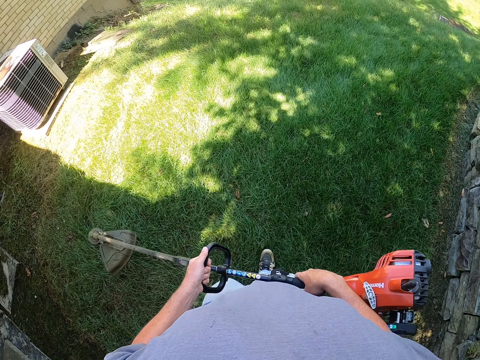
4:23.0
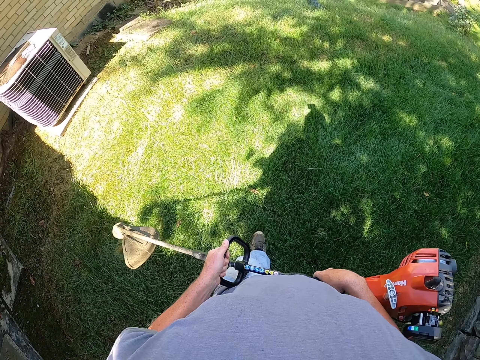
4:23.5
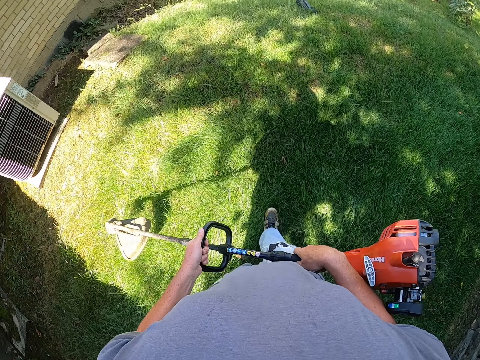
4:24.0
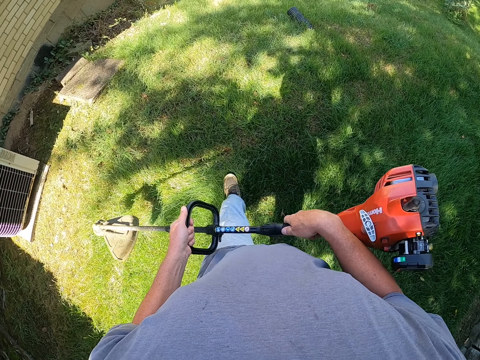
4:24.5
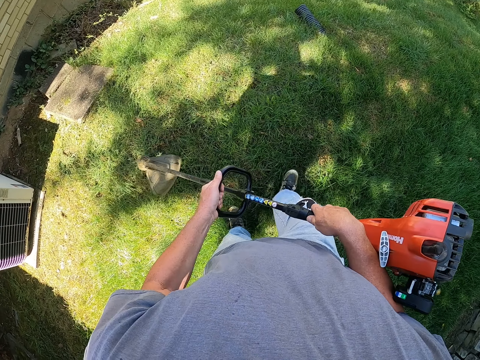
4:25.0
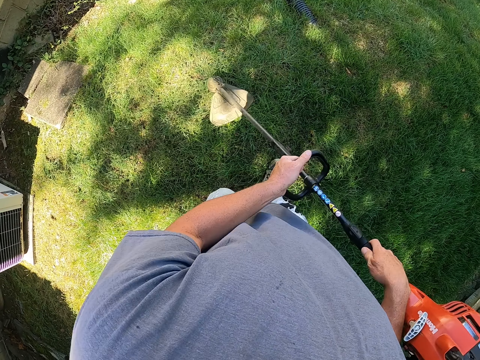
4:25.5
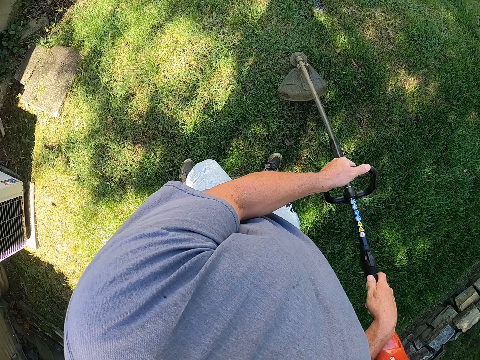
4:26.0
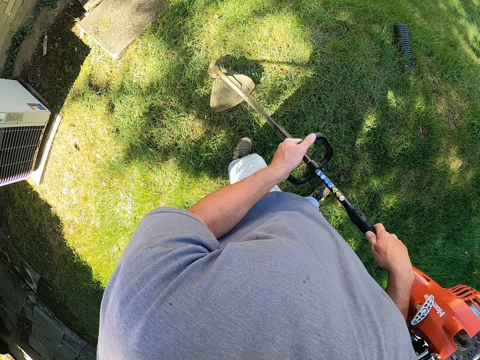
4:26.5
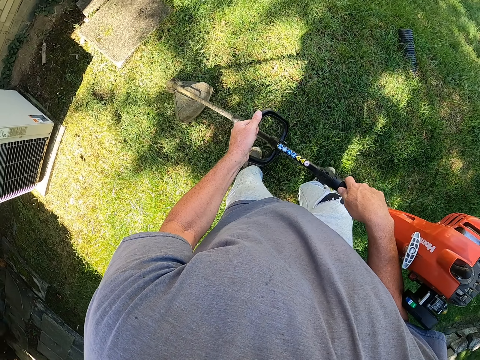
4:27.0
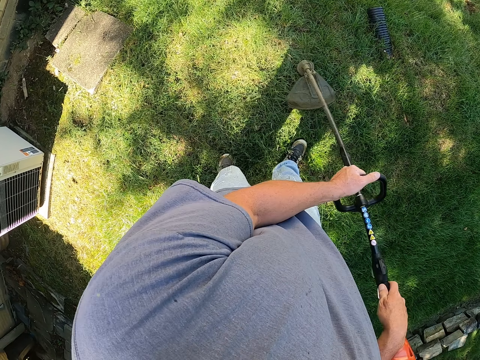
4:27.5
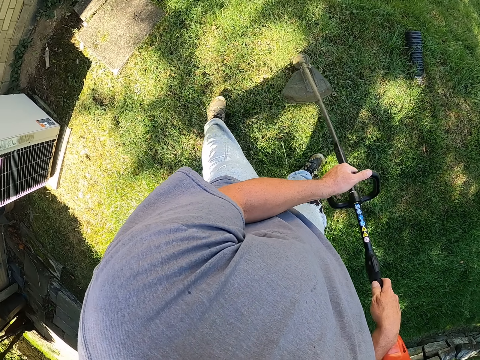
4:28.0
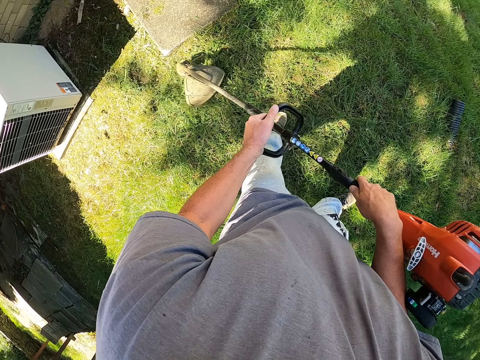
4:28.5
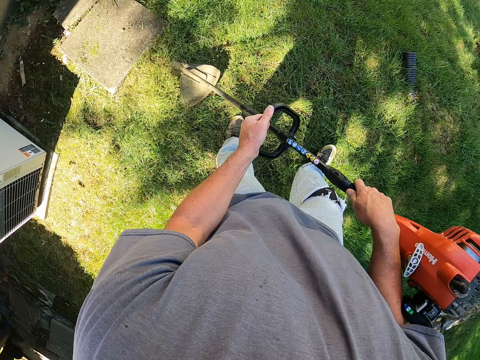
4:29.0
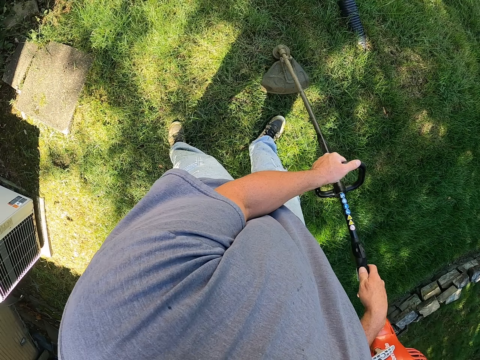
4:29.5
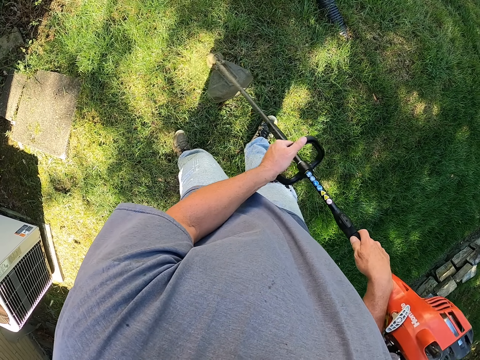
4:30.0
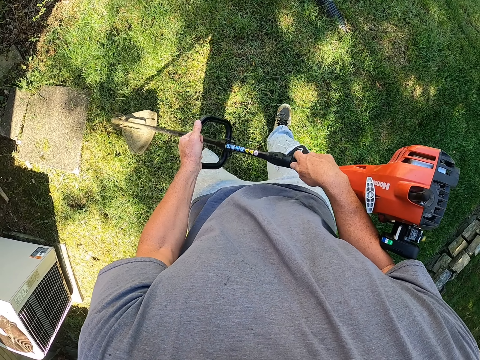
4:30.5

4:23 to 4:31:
The camera wearer cuts the grass with the lawn mower.

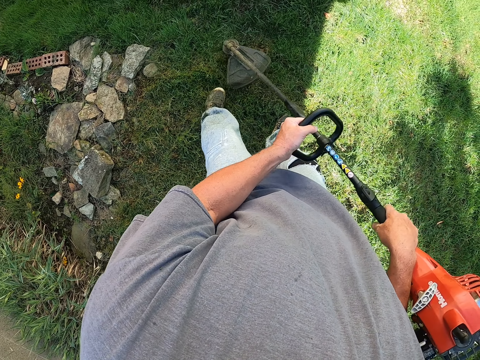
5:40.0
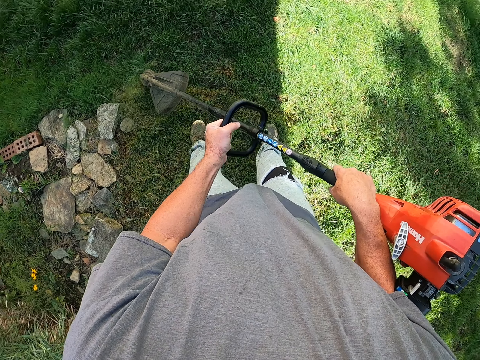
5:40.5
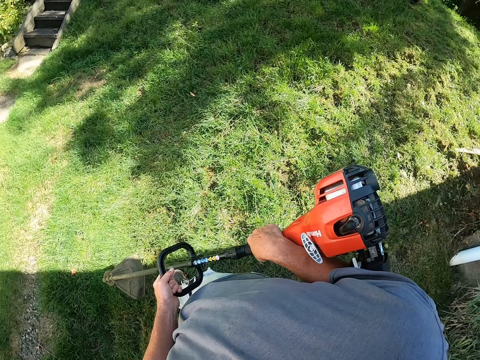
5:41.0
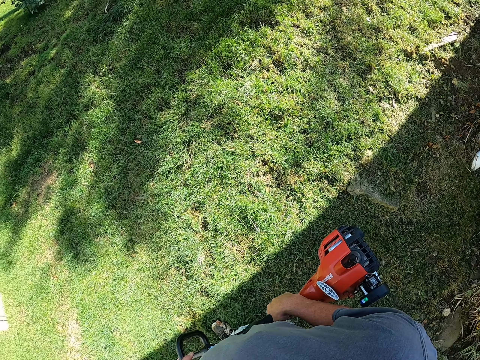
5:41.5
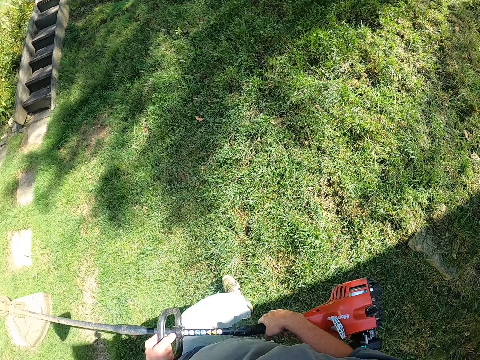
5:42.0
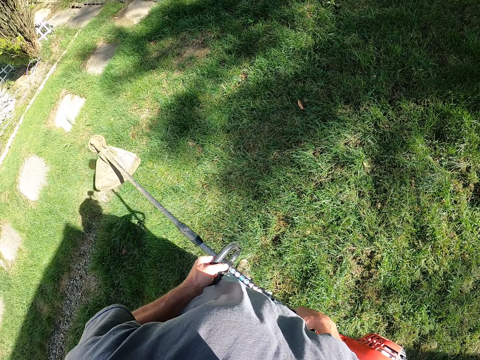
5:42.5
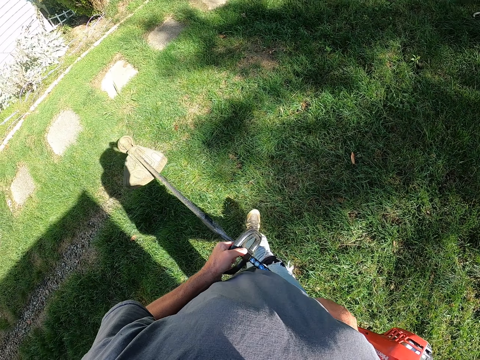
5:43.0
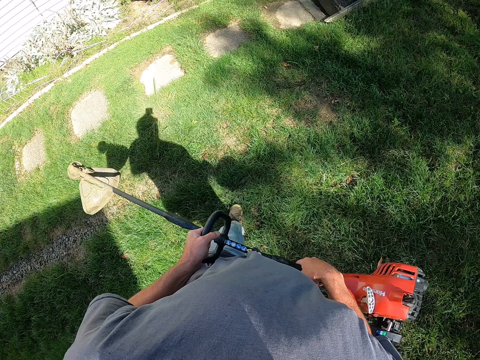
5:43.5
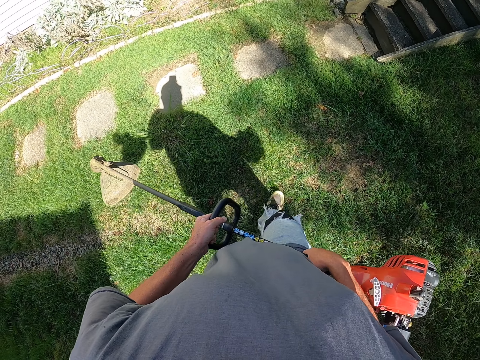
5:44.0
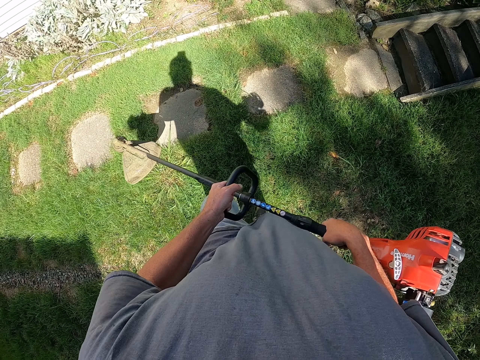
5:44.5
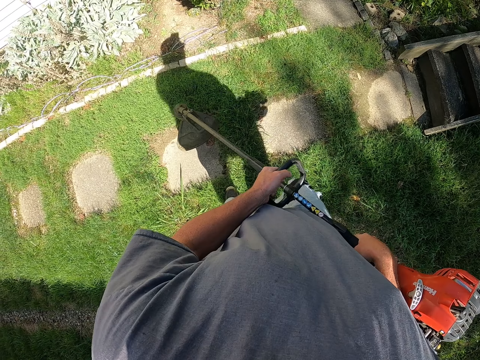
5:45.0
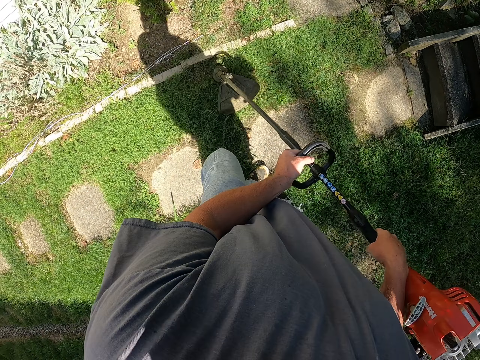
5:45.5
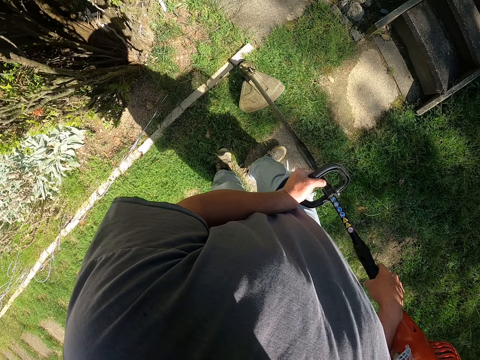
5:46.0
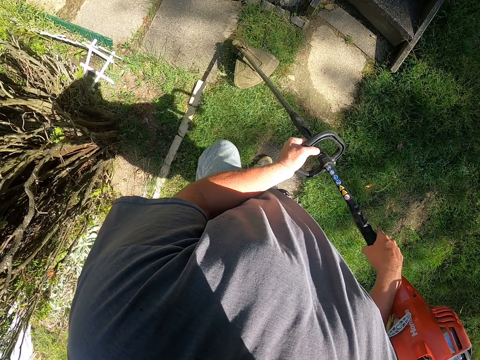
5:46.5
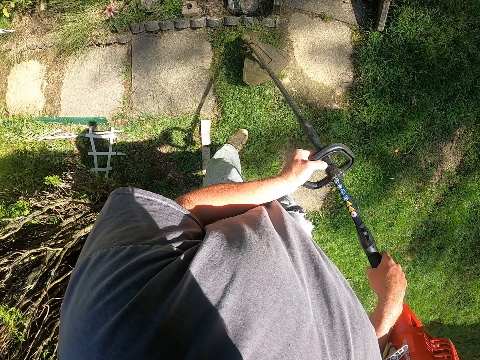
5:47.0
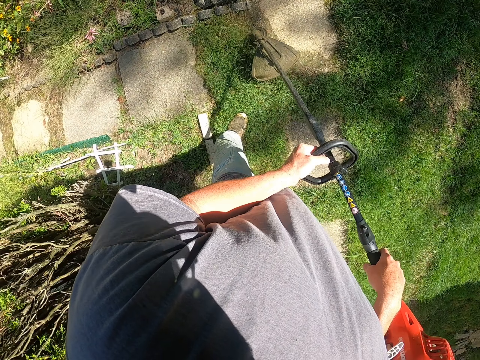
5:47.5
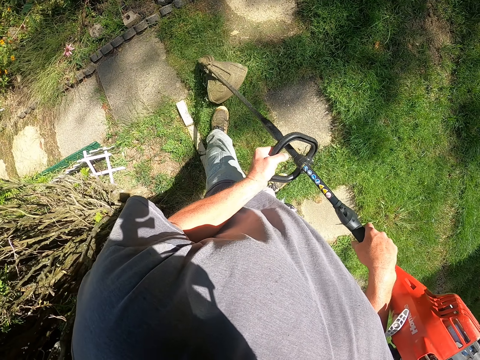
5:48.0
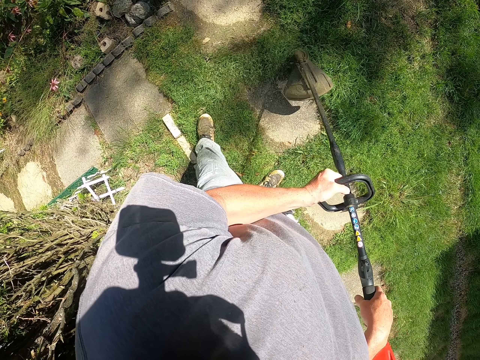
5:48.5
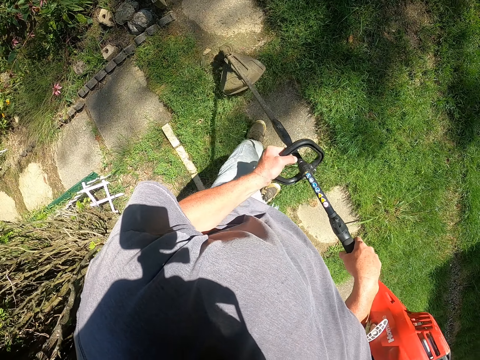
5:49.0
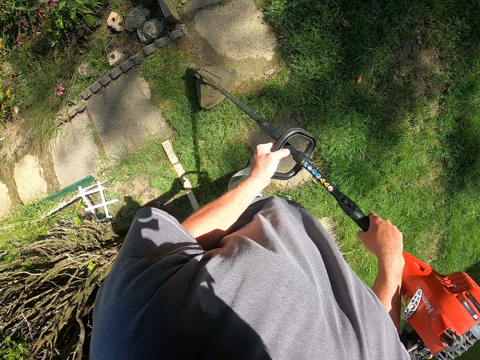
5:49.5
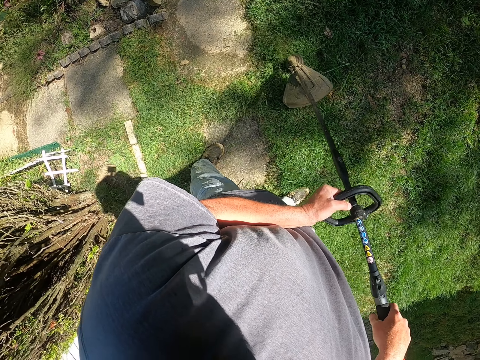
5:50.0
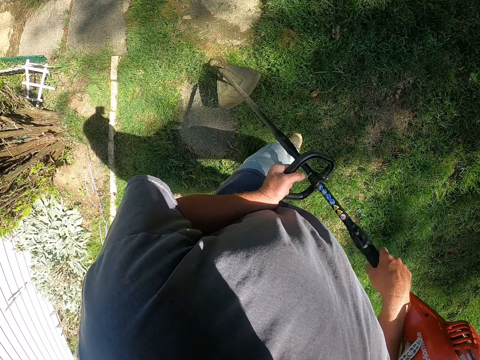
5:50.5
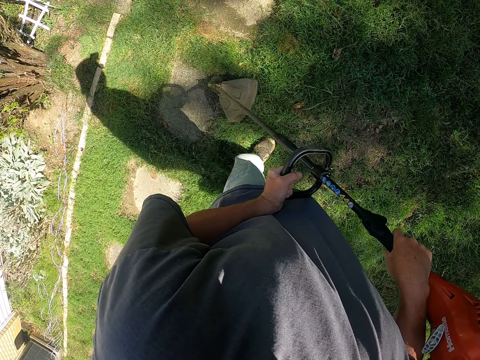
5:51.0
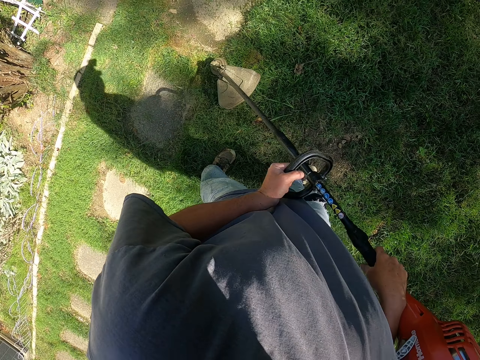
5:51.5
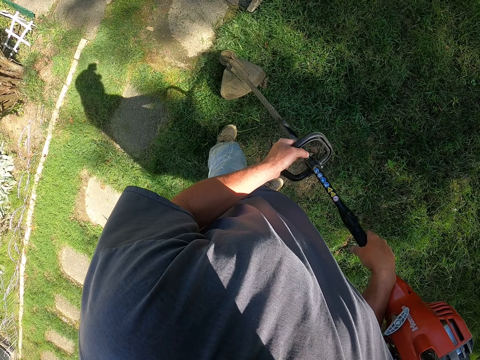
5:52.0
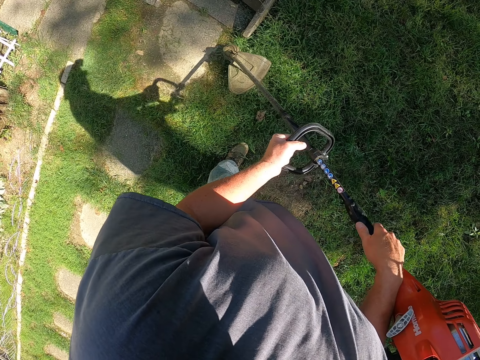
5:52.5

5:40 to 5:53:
The camera wearer lifts the lawn mower. They walk to the grass. They cut the grass with the lawn mower.

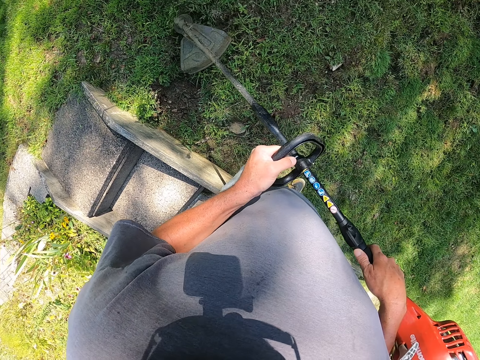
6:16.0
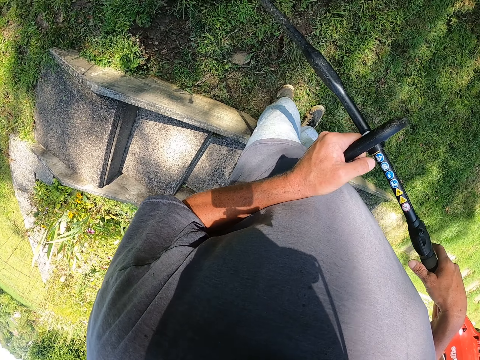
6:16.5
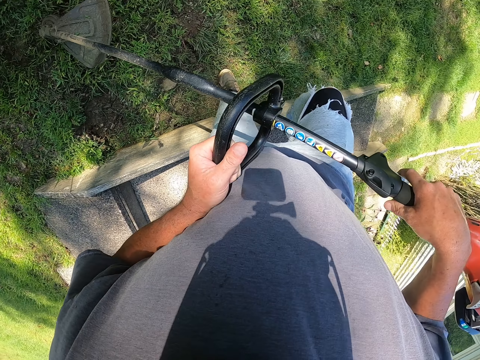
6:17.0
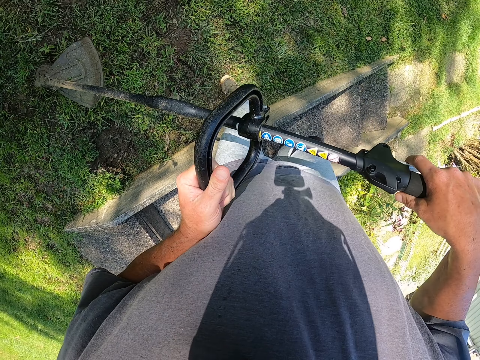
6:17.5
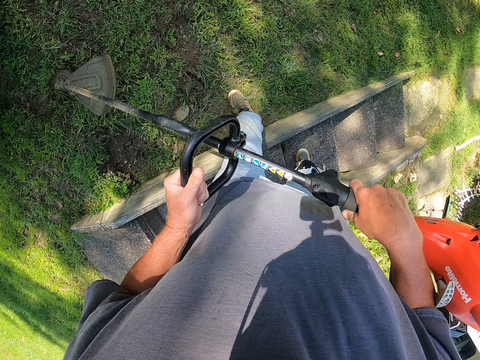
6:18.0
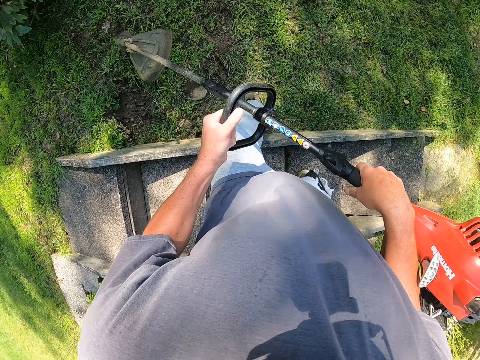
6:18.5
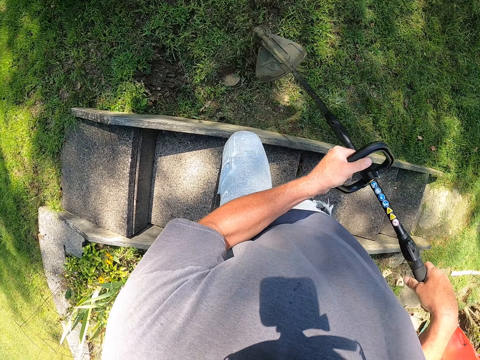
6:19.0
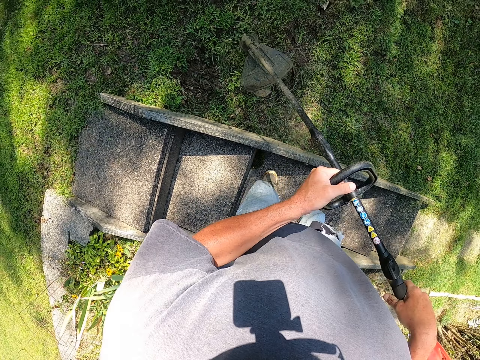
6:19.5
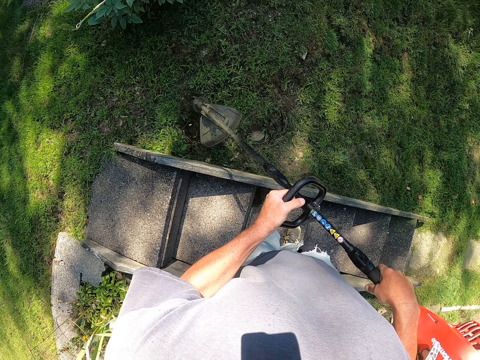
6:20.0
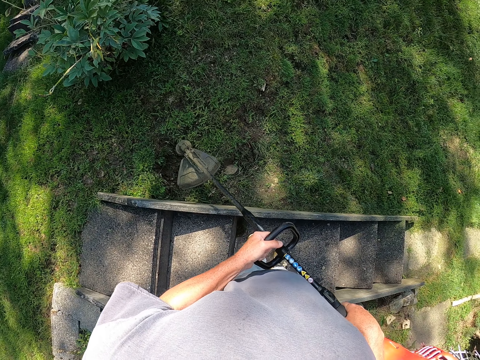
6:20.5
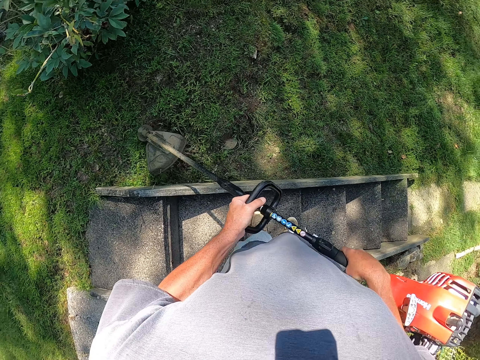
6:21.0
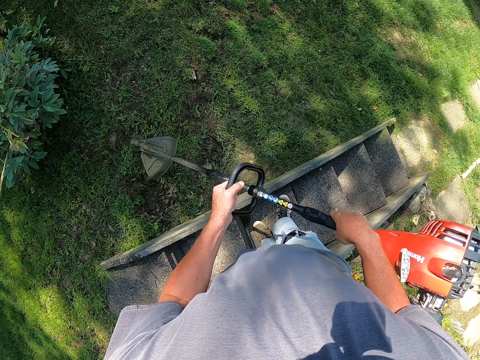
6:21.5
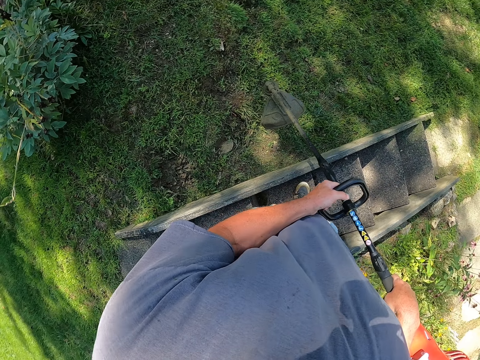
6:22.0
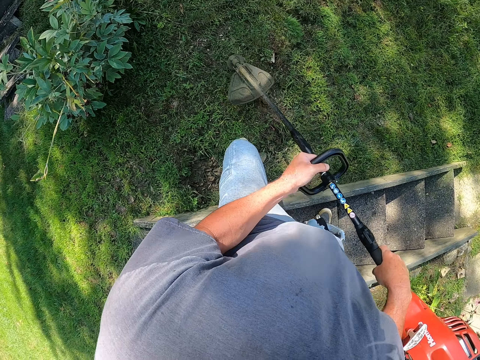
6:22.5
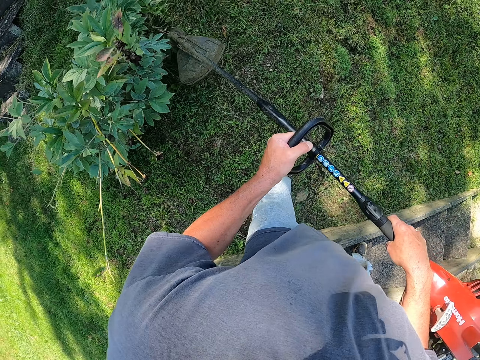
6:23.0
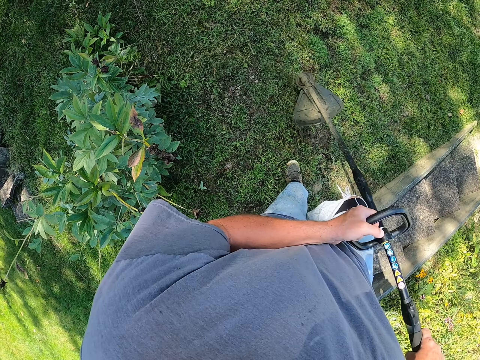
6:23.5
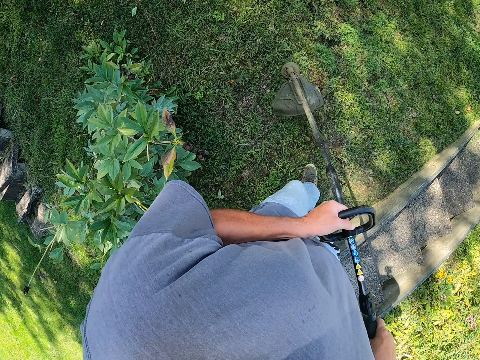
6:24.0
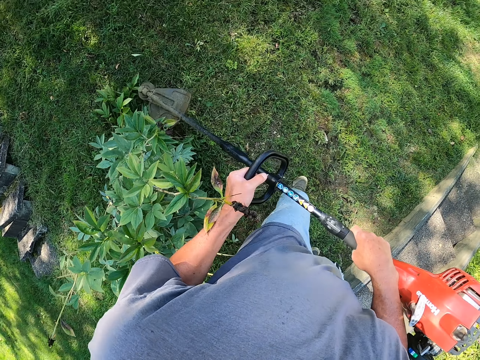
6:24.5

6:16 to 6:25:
The camera wearer holds the lawn mower. They cut the grass with the lawn mower.
